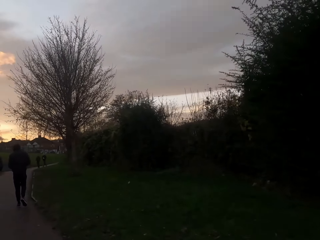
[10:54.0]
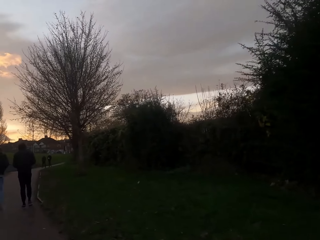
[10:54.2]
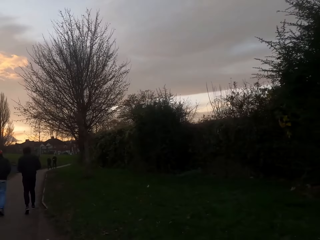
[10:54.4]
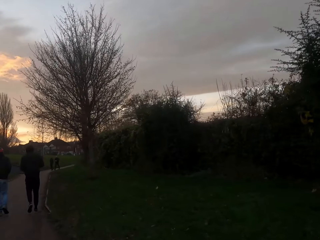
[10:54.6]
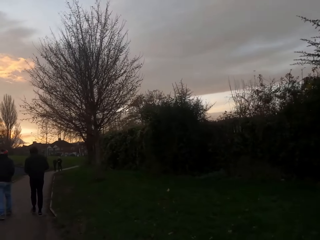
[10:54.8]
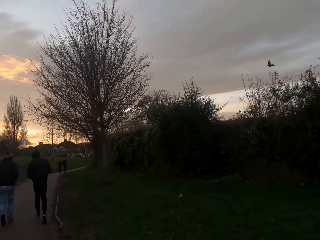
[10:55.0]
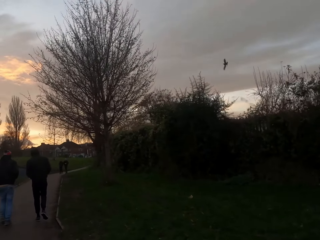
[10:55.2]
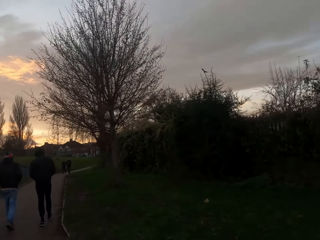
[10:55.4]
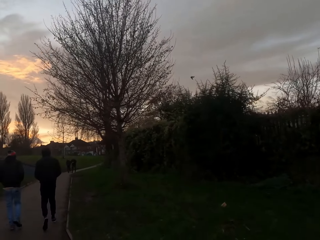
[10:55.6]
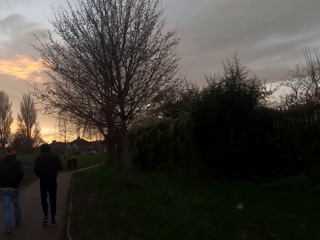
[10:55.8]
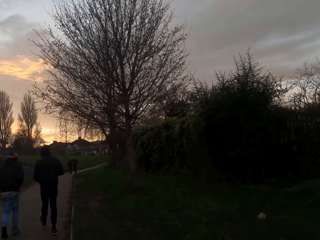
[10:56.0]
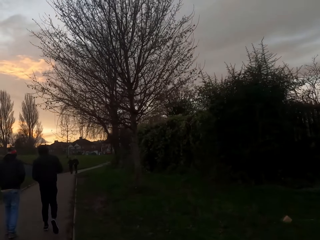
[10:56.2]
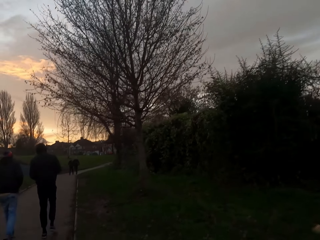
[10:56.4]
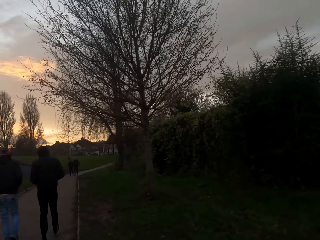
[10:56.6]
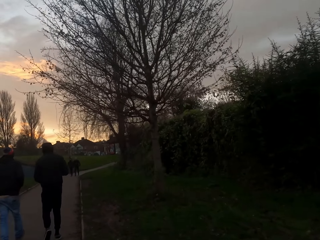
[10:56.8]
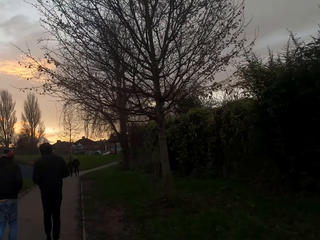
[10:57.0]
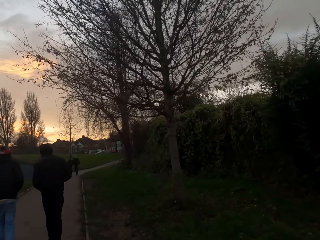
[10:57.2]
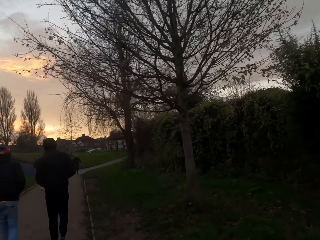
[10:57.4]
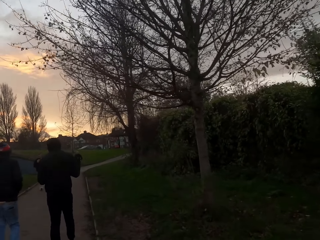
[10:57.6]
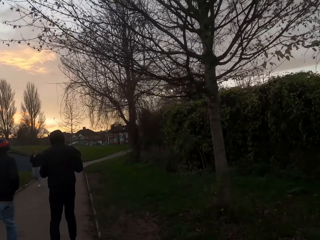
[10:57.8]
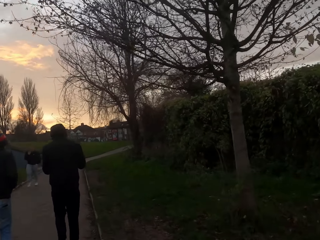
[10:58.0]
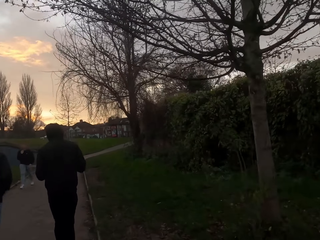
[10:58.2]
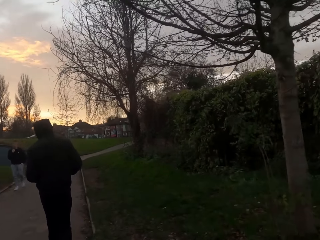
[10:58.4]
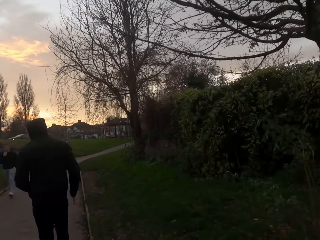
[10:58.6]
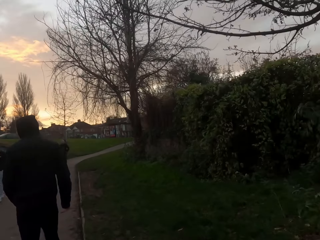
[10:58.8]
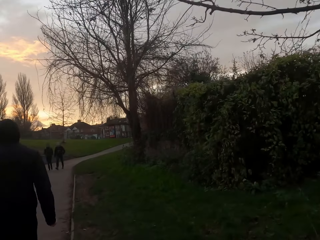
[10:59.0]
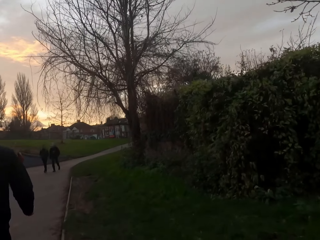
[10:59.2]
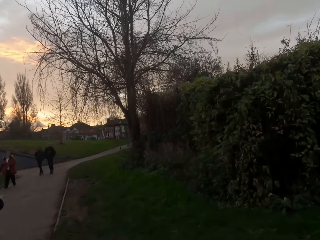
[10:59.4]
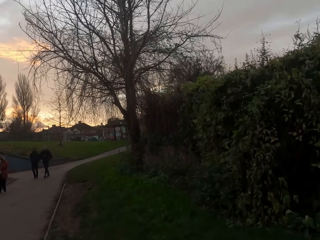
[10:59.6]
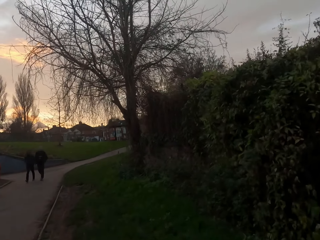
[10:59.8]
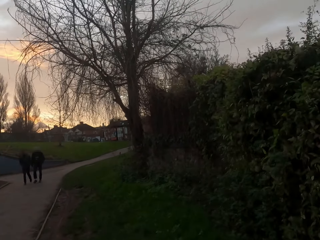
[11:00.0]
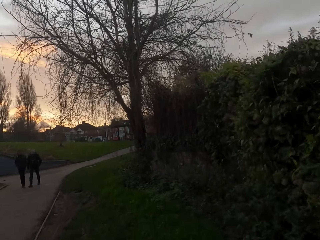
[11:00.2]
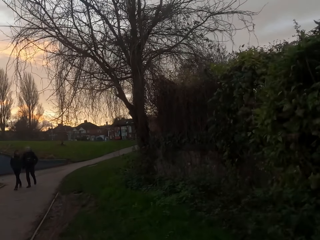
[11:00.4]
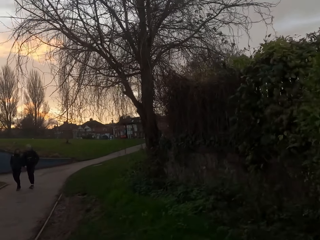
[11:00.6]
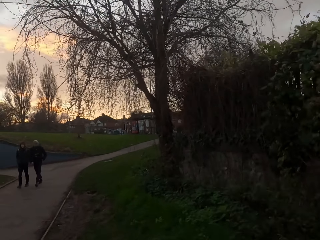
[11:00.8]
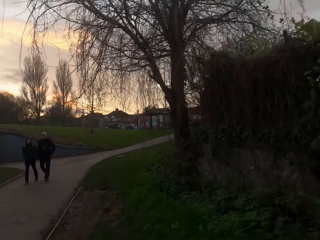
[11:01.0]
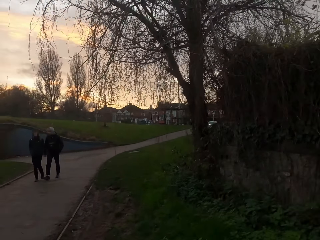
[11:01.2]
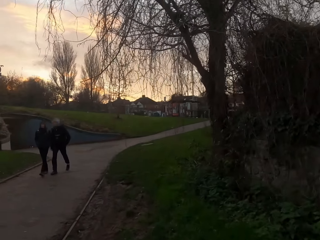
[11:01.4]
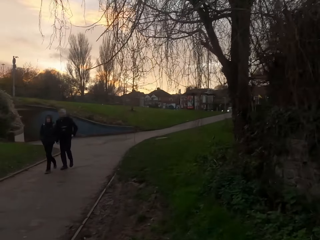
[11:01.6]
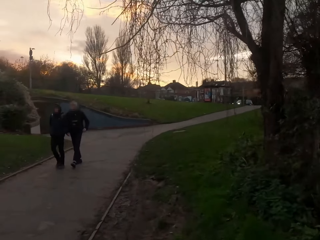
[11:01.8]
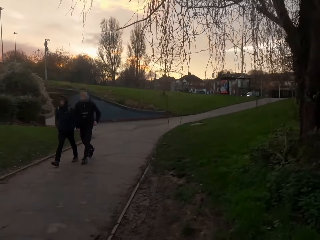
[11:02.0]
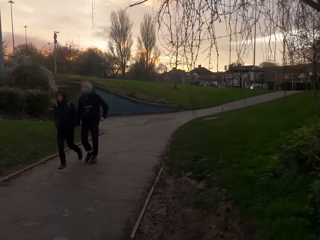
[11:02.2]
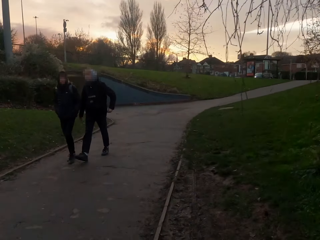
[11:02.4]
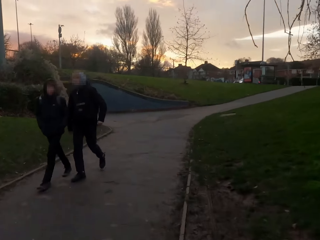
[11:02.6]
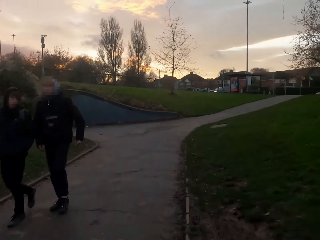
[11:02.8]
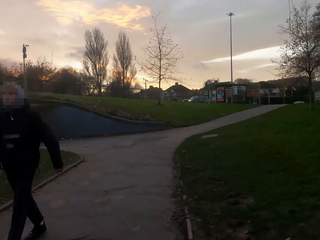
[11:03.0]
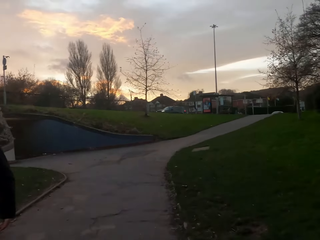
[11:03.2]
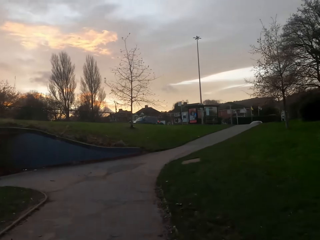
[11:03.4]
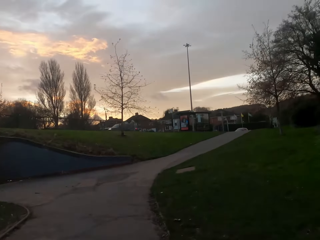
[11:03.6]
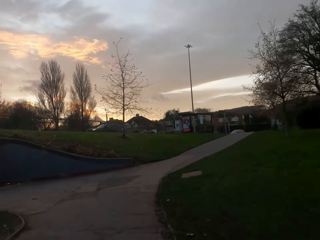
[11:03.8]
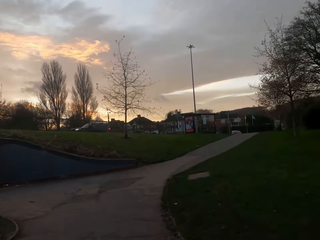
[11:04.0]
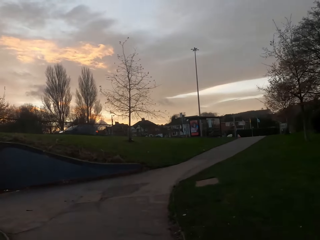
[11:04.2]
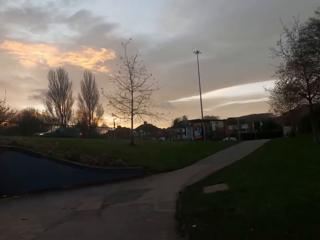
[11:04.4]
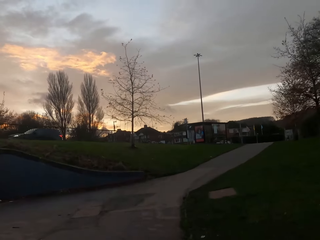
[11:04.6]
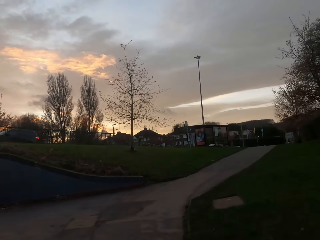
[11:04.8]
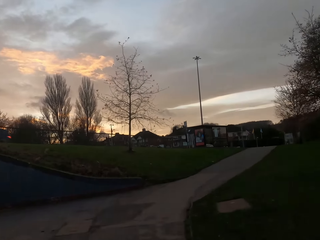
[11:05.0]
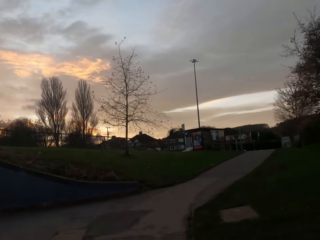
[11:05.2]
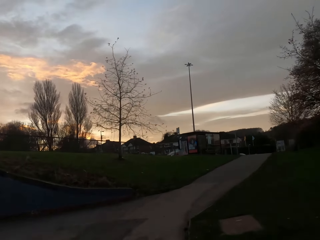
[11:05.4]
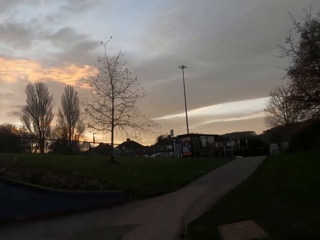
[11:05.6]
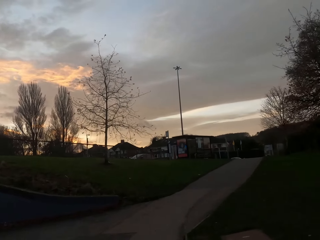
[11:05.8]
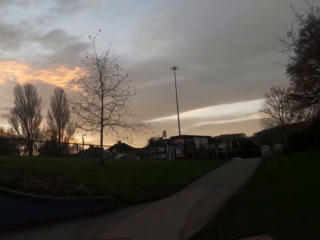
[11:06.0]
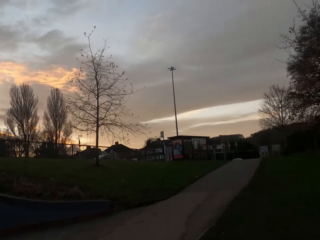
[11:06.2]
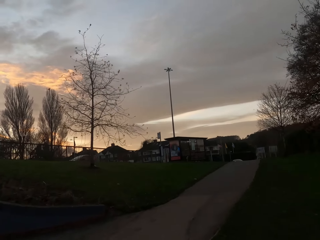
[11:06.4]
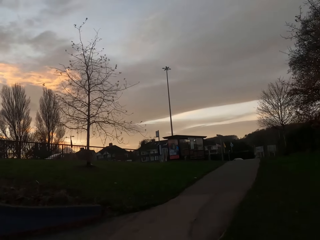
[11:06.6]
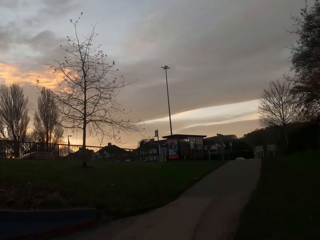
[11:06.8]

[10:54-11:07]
The camera wearer jogs past a person and another person. They jog past another person and another person.

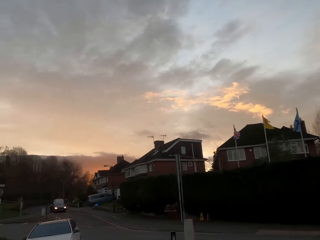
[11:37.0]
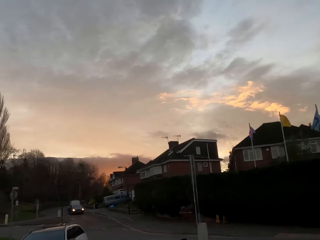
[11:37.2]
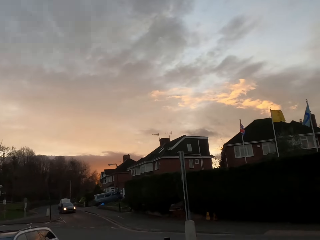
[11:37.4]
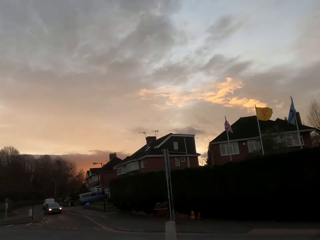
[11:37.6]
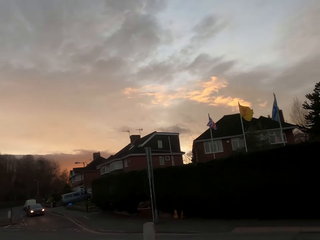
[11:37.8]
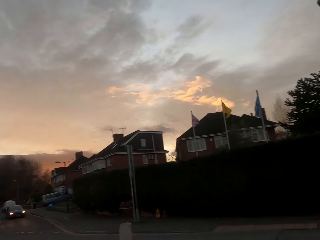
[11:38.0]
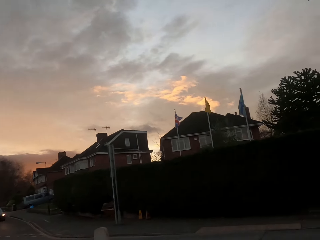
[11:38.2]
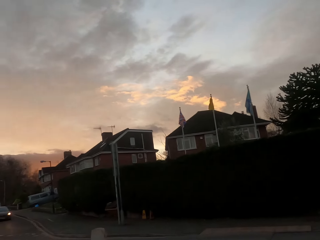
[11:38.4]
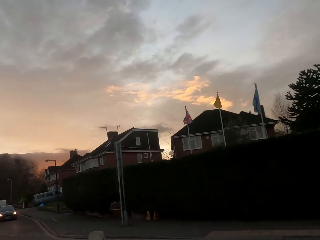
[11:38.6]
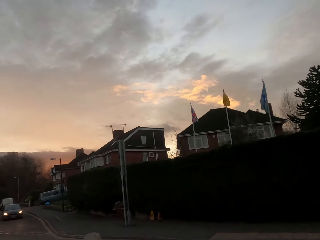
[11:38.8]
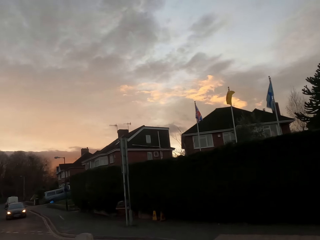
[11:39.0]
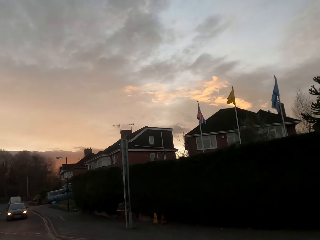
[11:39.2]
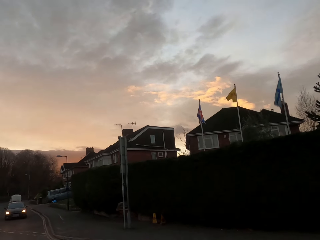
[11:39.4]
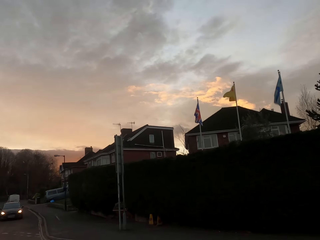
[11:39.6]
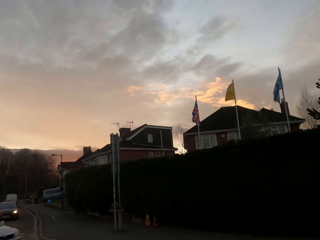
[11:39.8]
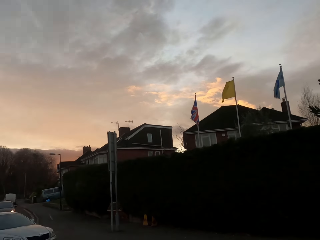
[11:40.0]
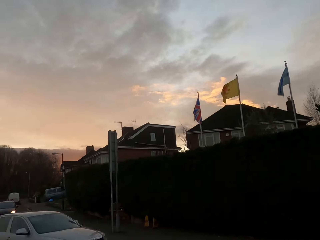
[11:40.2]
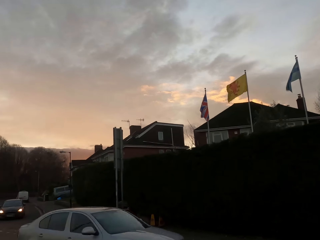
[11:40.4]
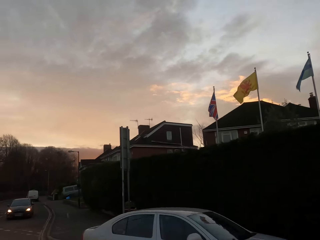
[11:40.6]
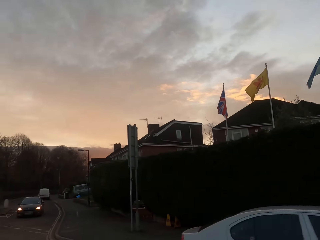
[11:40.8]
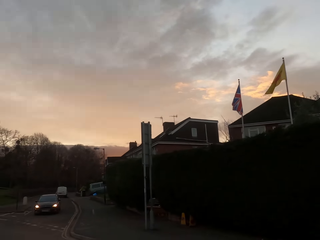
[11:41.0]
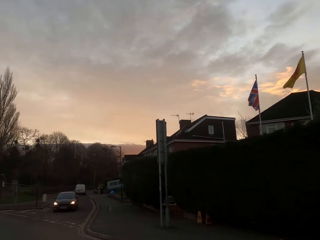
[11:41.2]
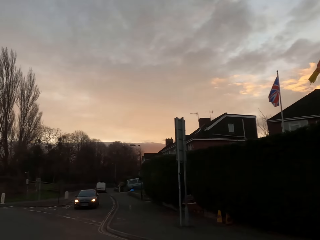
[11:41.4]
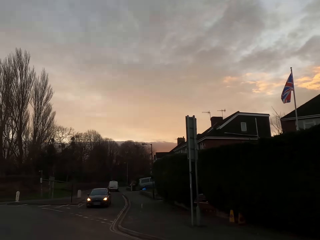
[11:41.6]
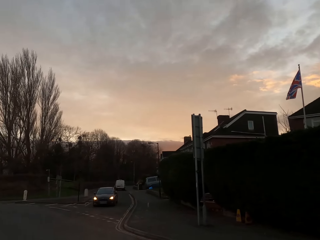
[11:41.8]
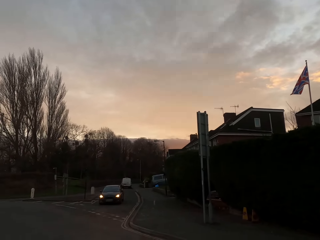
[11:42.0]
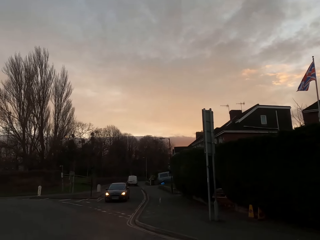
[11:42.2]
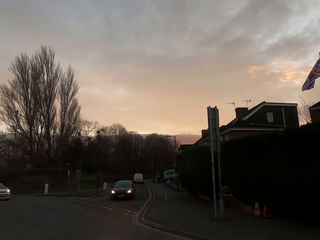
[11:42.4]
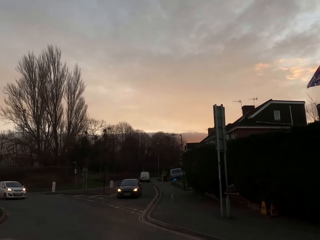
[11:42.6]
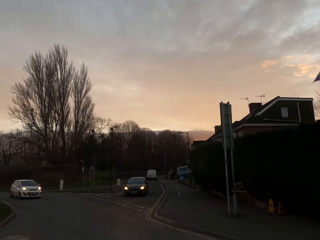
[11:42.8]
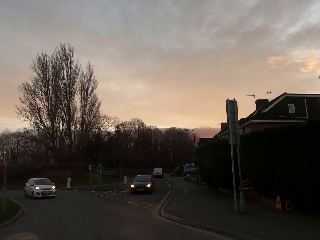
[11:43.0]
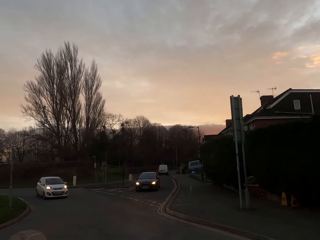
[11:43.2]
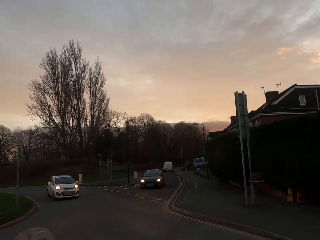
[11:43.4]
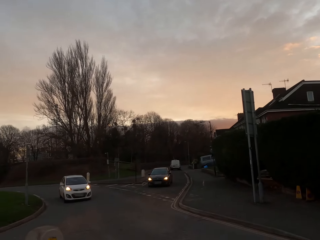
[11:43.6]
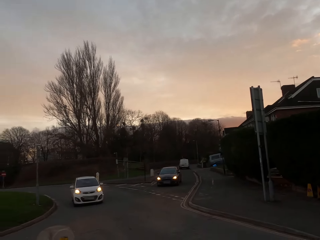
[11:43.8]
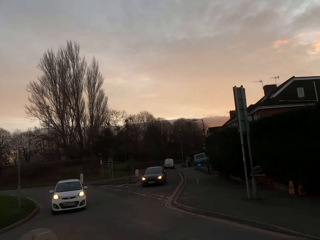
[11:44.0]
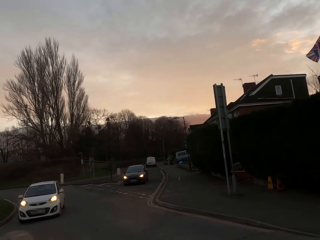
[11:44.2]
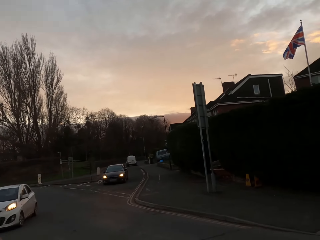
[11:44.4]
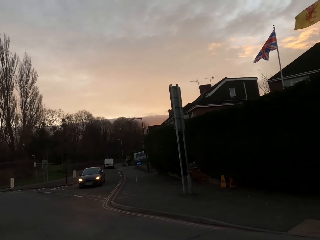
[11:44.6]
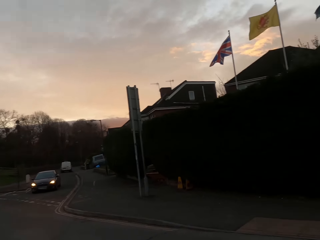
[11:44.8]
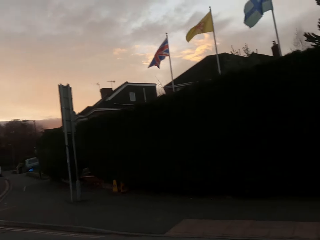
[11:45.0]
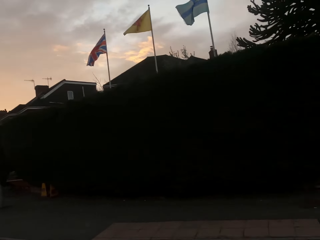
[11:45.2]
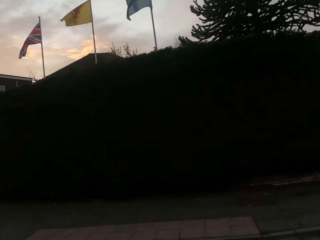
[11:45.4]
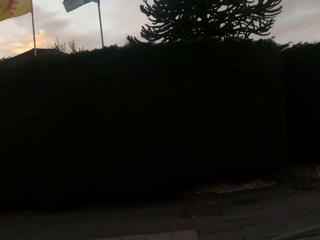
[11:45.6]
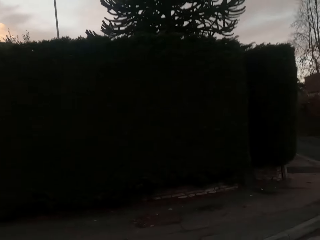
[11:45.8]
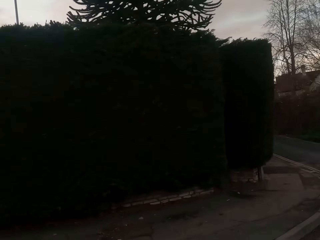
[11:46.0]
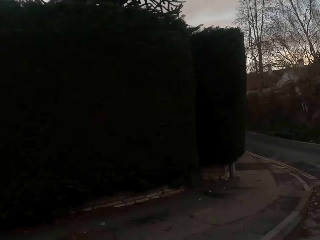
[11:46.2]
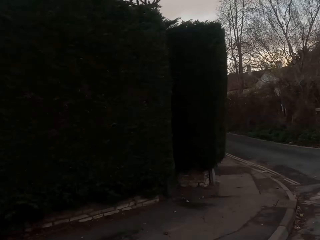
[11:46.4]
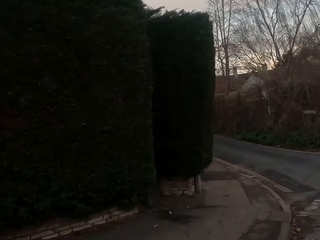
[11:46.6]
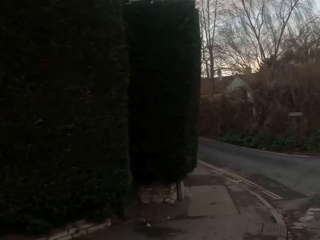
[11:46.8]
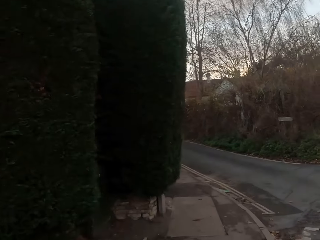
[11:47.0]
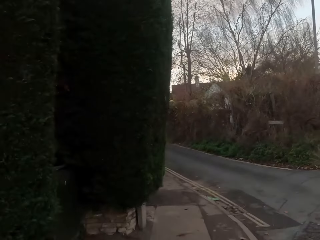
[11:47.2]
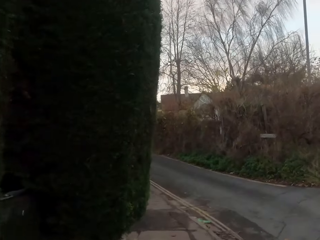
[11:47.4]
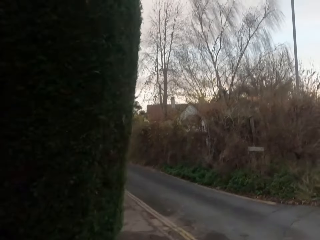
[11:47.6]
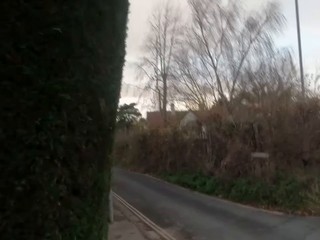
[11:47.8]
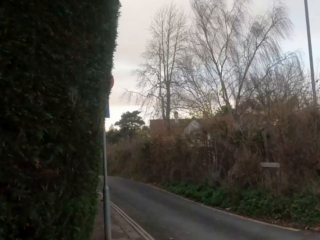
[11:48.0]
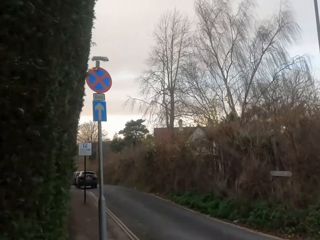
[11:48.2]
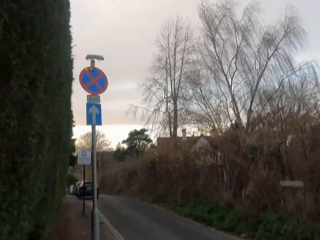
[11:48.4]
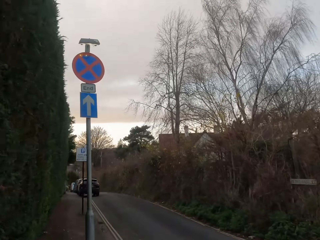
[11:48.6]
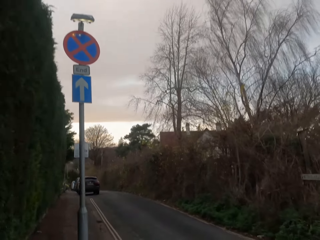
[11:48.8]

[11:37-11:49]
A car drives past the camera wearer. The camera wearer looks around. A car drives past the camera wearer. The camera wearer jogs.
